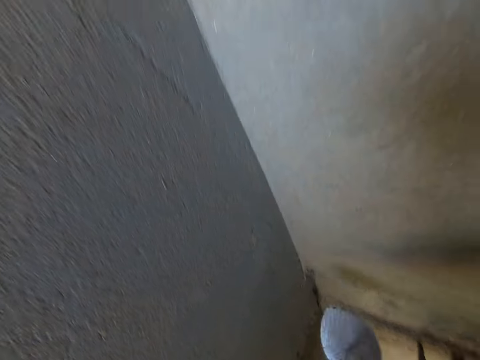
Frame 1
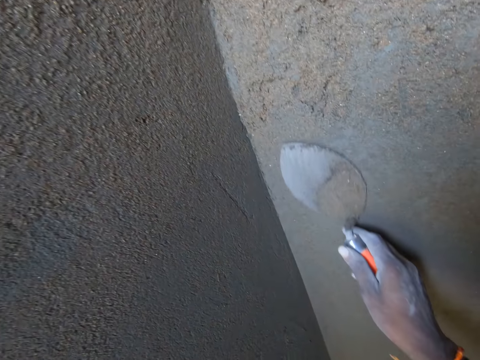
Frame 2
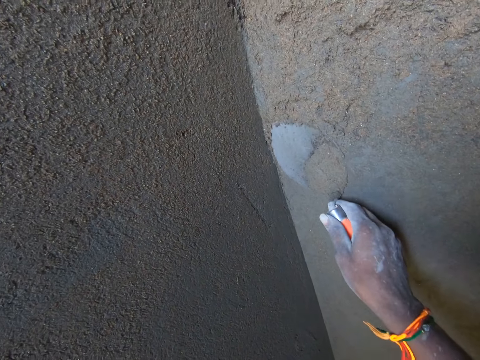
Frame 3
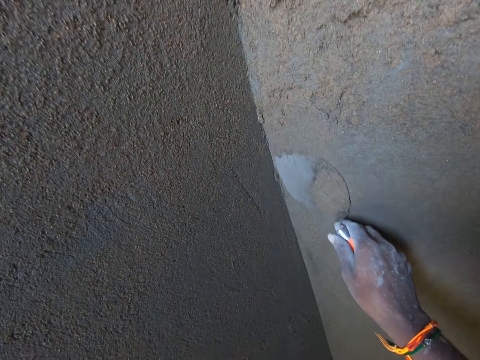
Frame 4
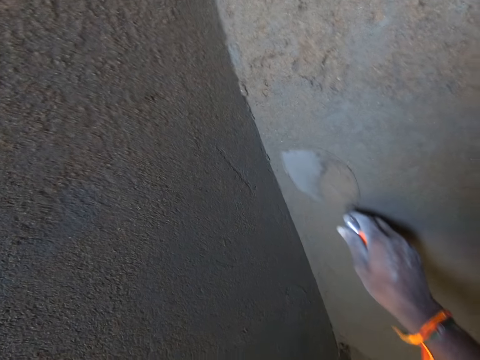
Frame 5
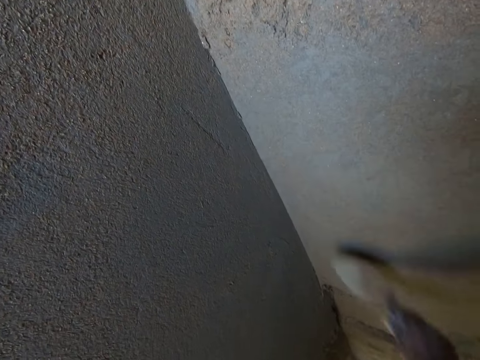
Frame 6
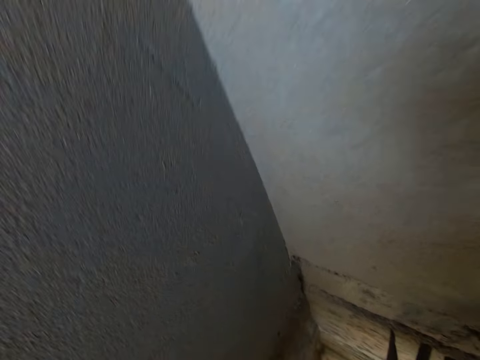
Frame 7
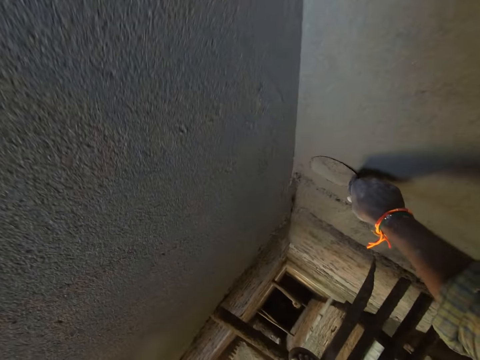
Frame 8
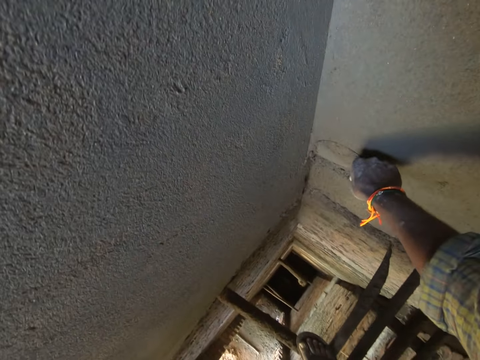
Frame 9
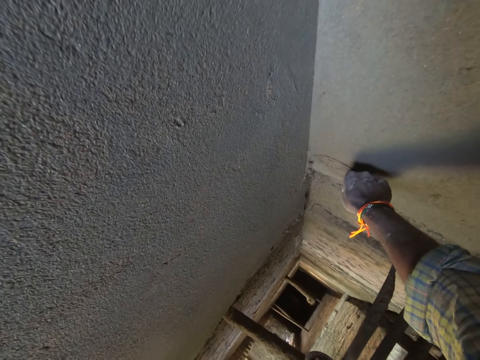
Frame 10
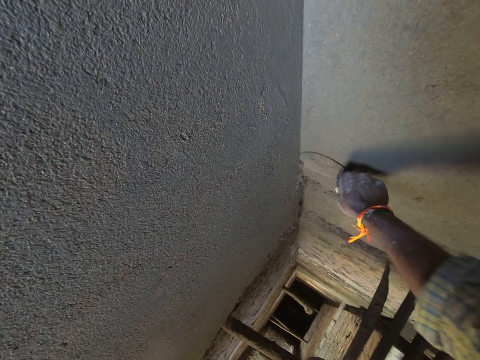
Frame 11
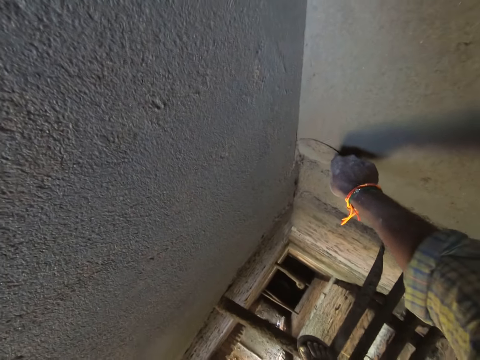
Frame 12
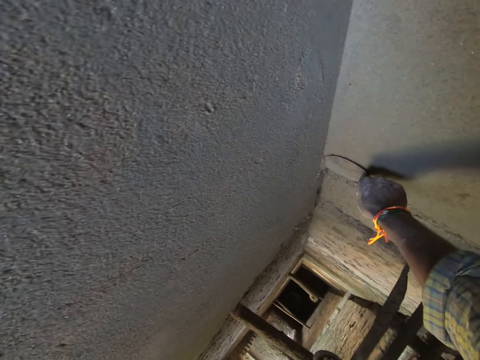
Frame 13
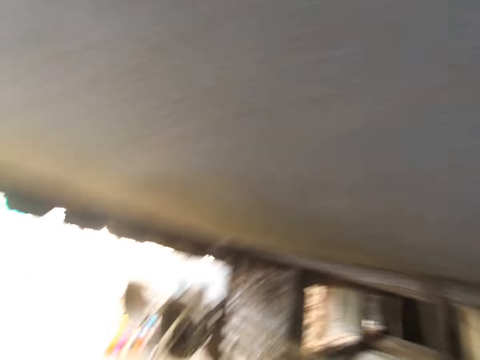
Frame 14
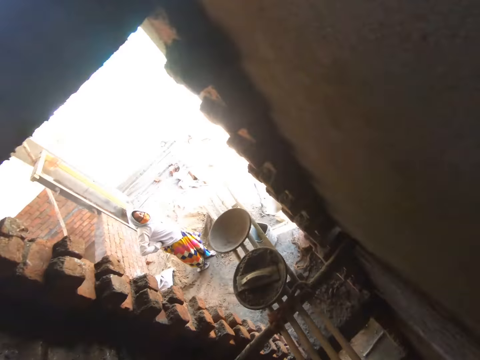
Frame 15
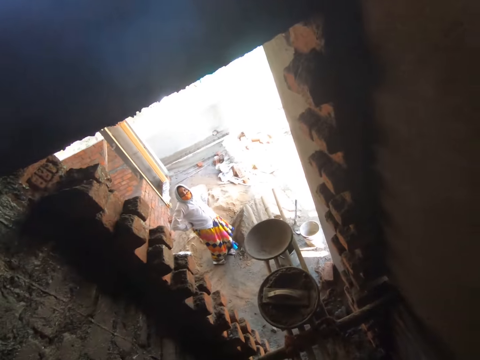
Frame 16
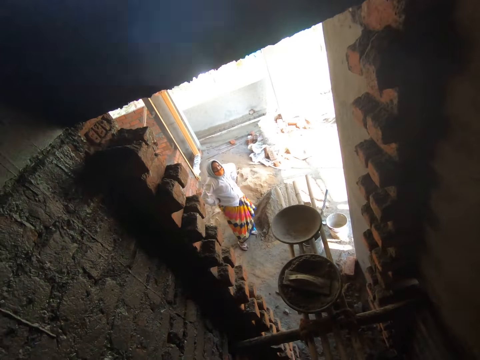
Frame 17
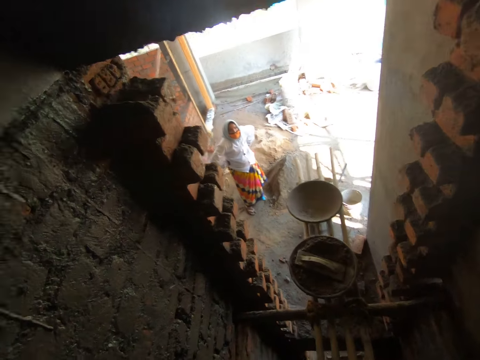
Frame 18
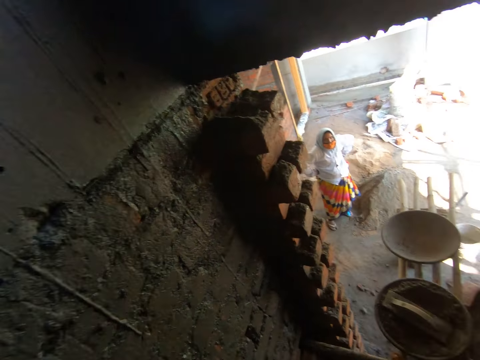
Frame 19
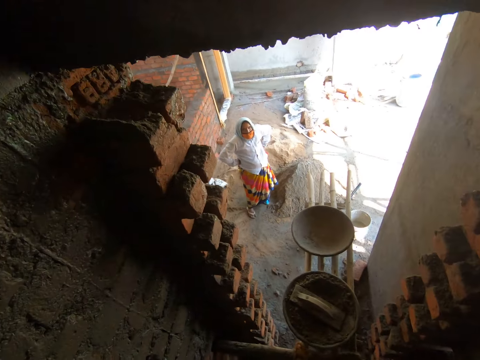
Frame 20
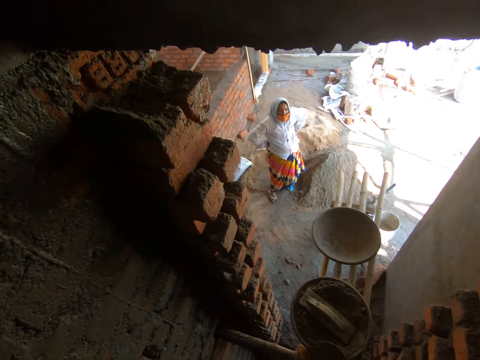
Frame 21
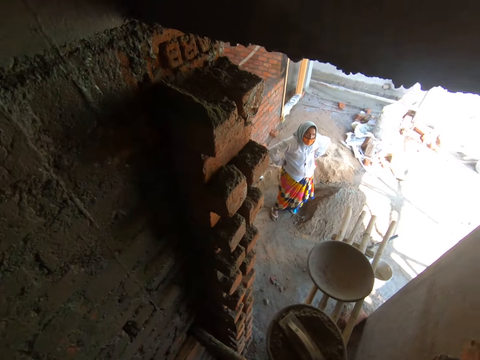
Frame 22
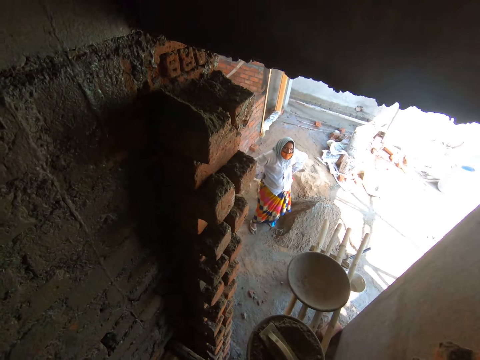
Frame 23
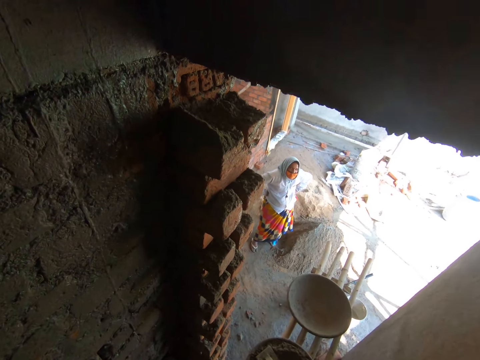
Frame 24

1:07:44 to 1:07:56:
The camera wearer interacts with the woman.

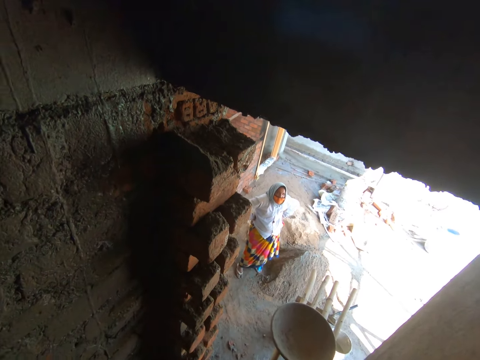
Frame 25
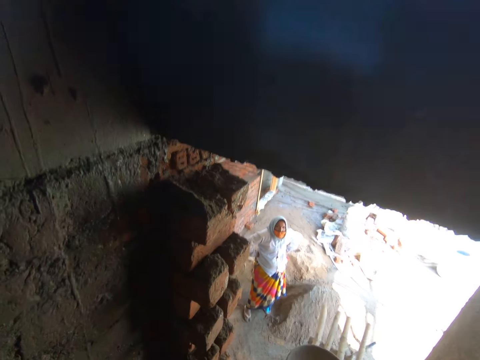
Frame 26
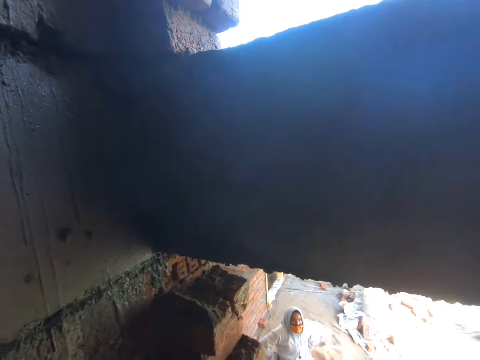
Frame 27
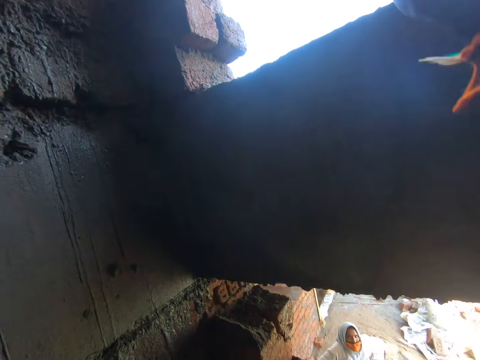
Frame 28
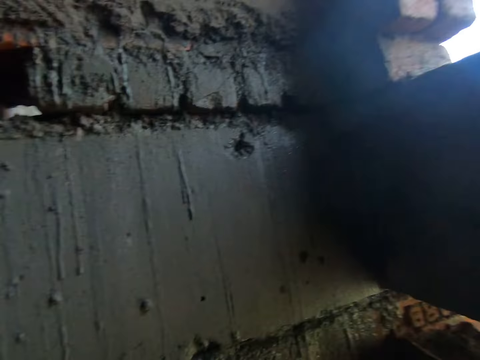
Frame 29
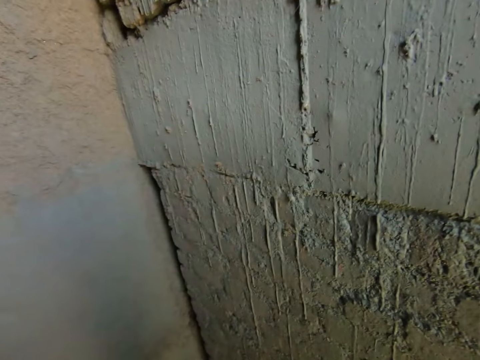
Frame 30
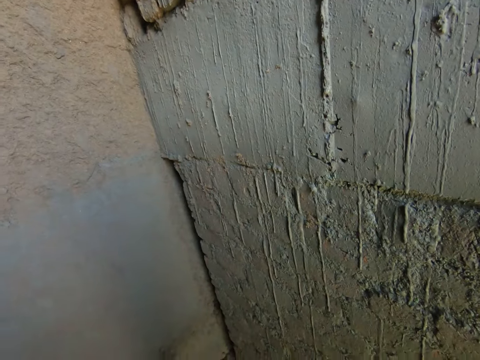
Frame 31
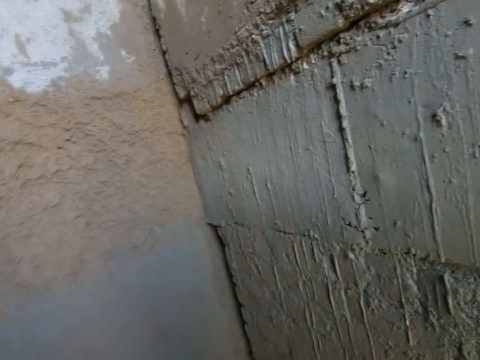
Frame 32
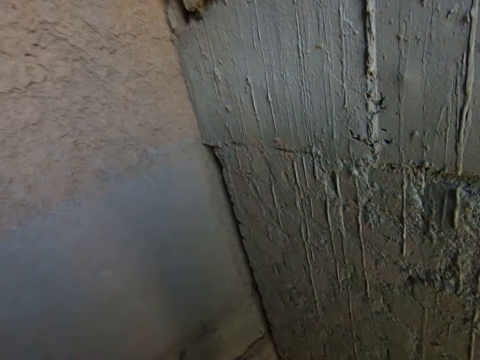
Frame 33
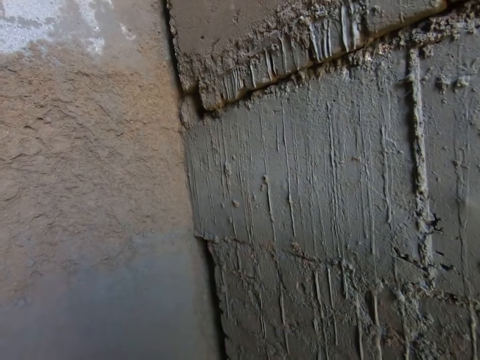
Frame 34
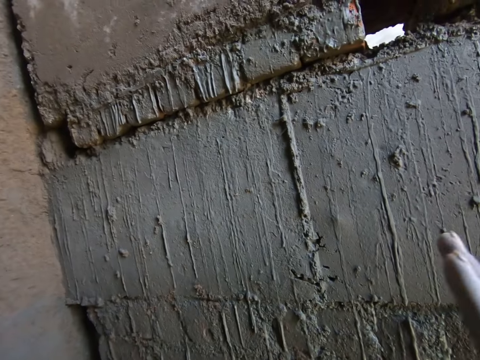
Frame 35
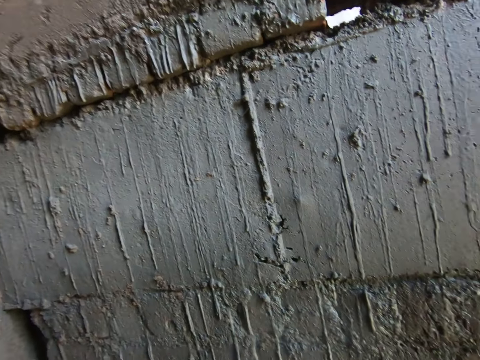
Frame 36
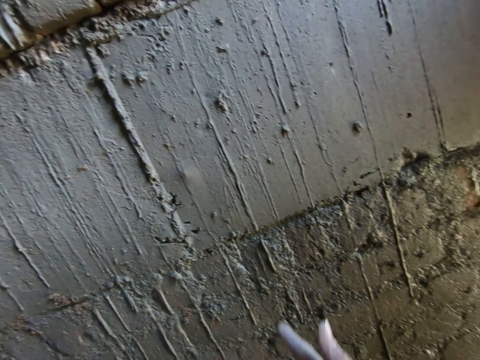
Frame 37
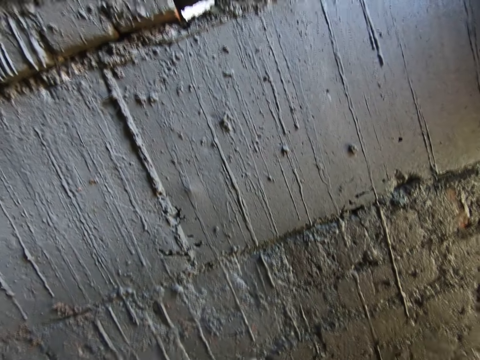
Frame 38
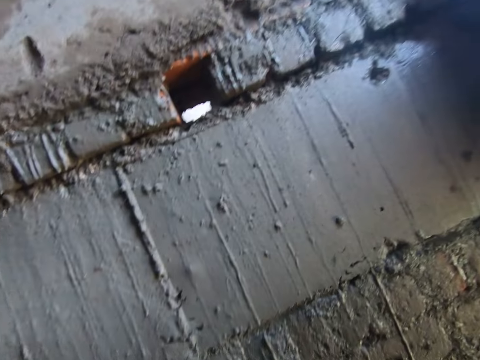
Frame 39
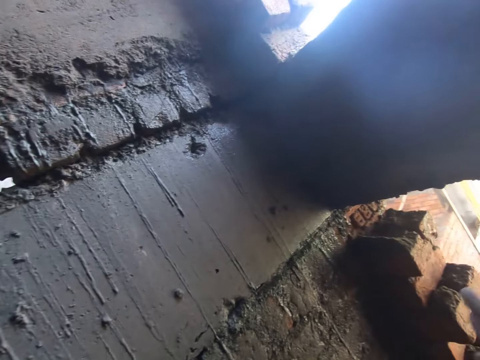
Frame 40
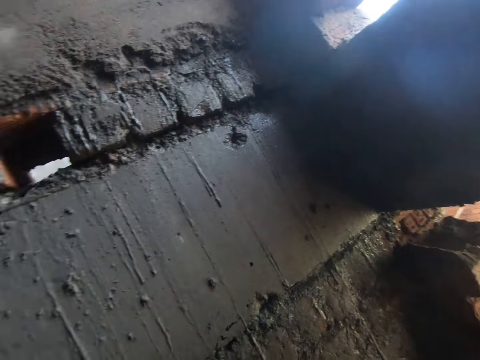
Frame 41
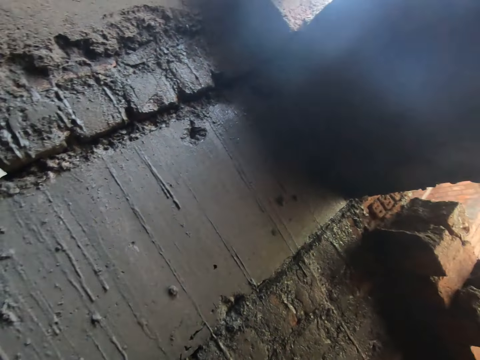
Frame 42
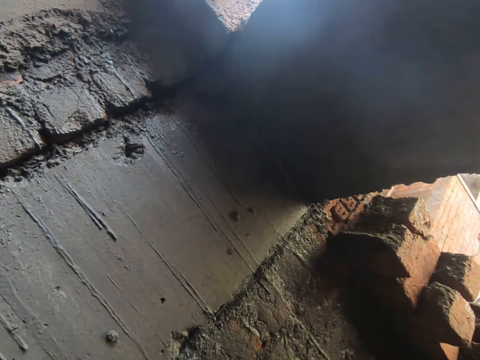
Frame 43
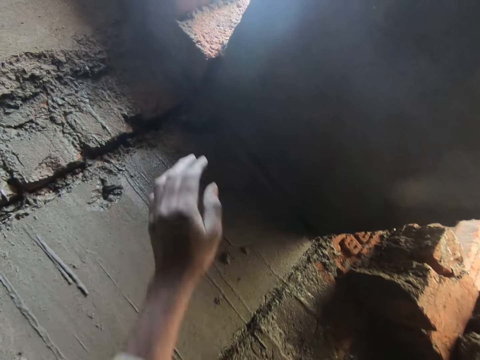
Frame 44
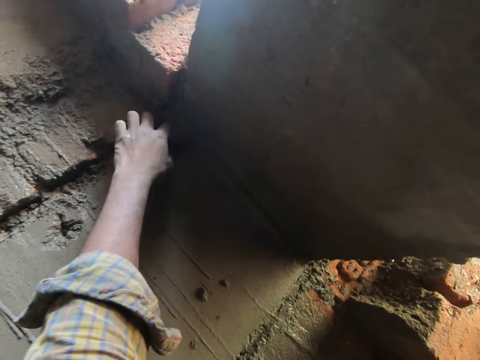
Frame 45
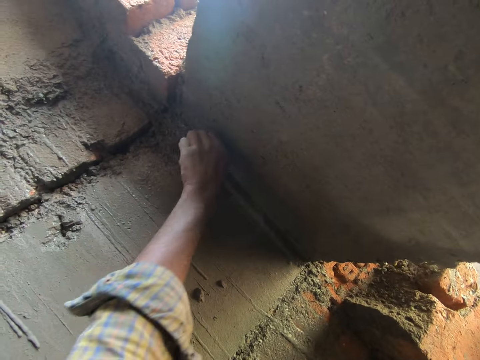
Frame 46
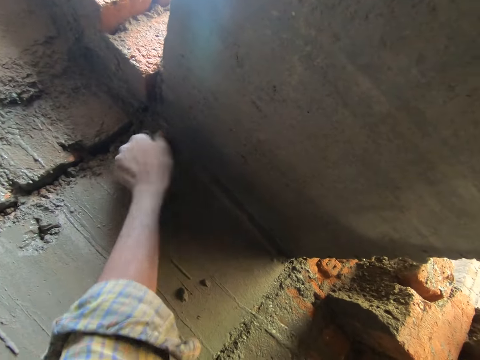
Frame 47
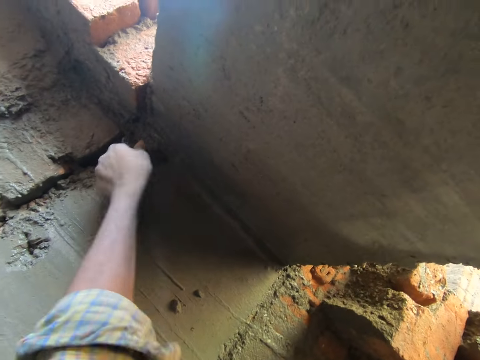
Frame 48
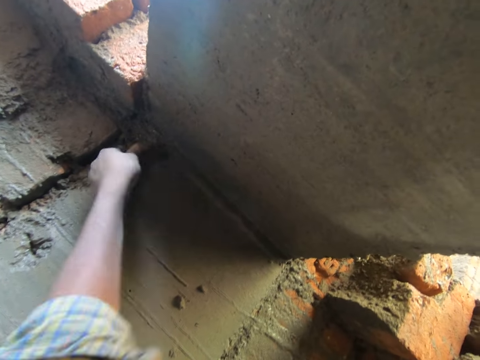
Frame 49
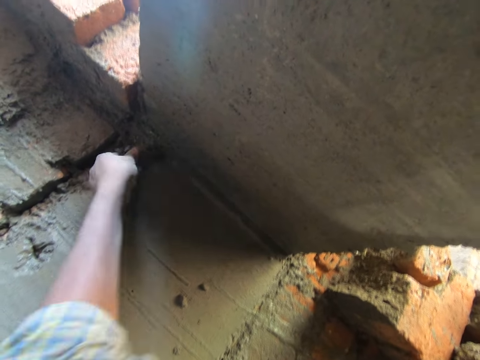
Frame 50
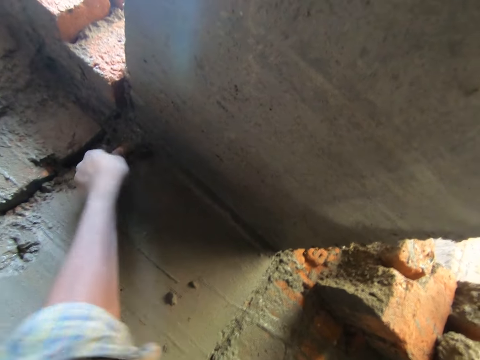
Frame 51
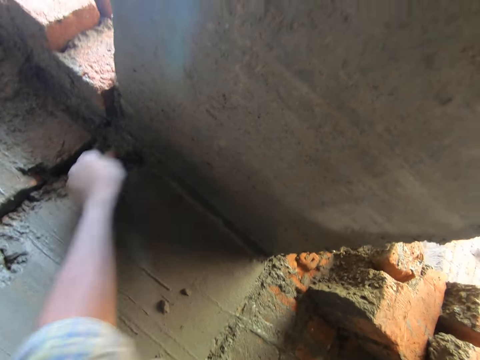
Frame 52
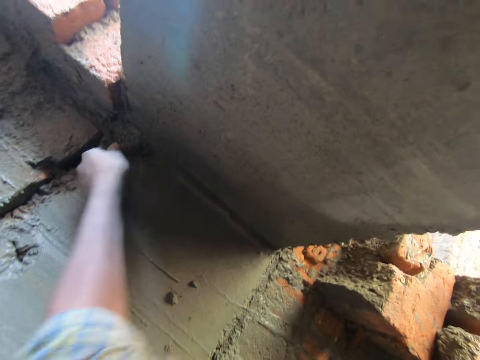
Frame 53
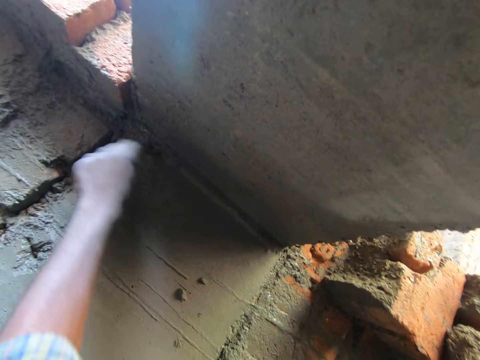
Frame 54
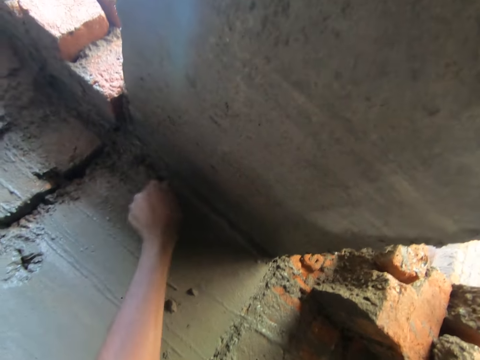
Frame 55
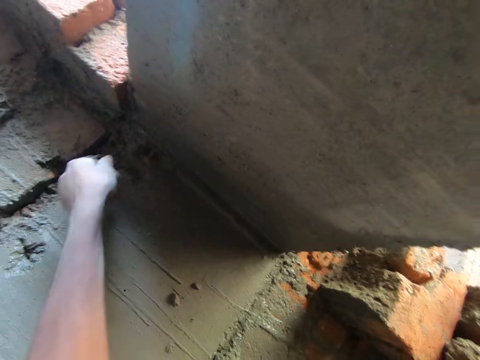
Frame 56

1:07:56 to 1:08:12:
The camera wearer drops the brick trowel on the window with his right hand. He looks at the wall. He claps. He claps again. He removes a stick or metal in the wall with his left hand.
